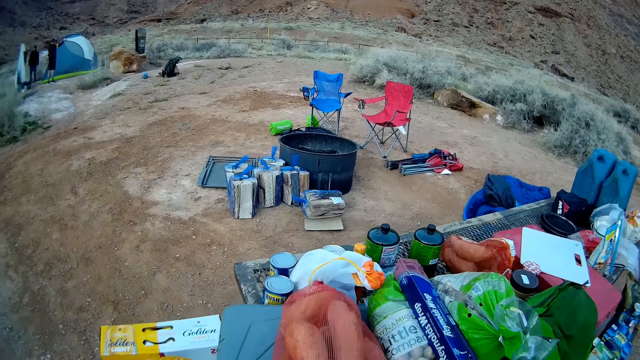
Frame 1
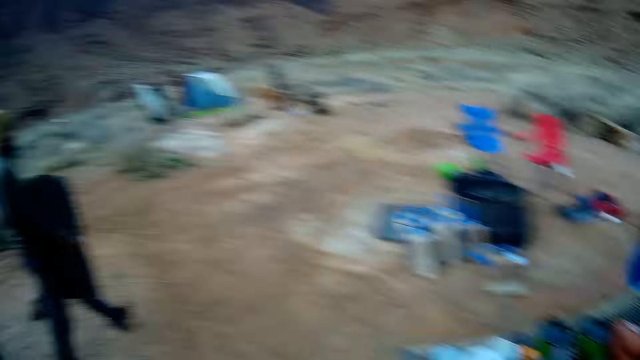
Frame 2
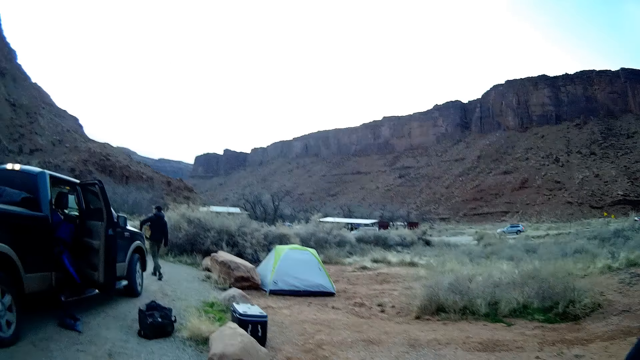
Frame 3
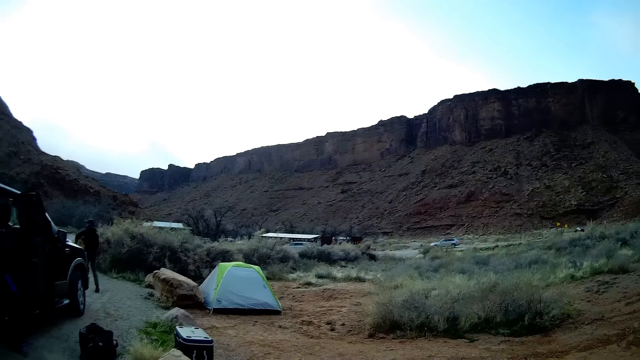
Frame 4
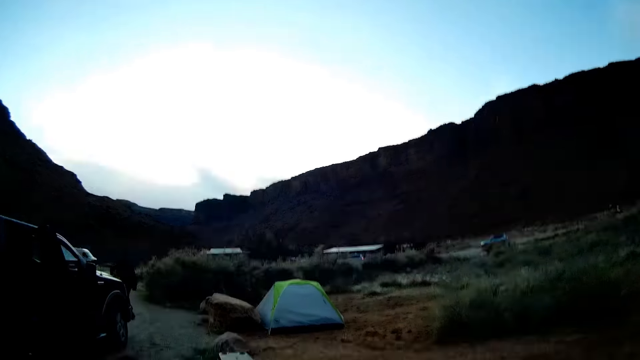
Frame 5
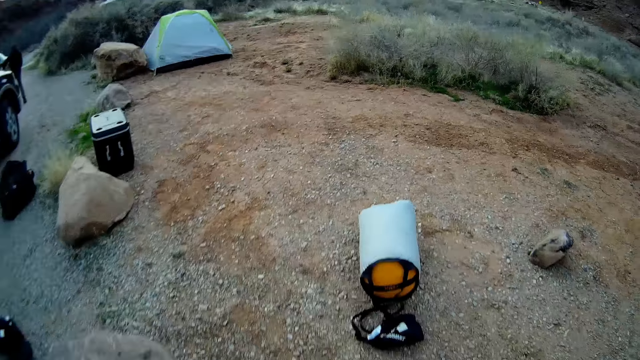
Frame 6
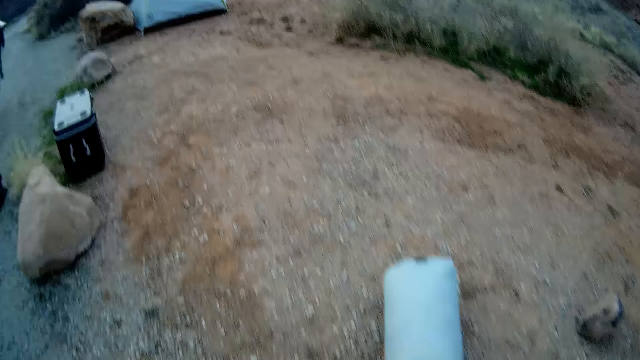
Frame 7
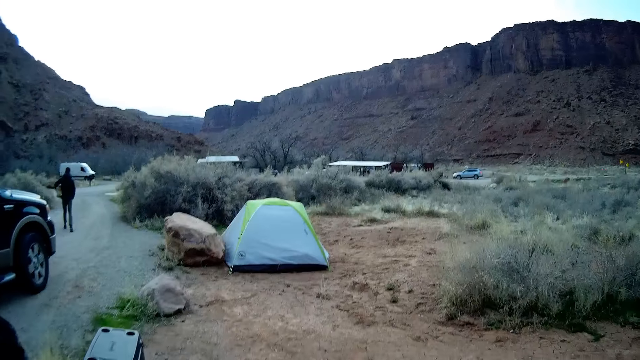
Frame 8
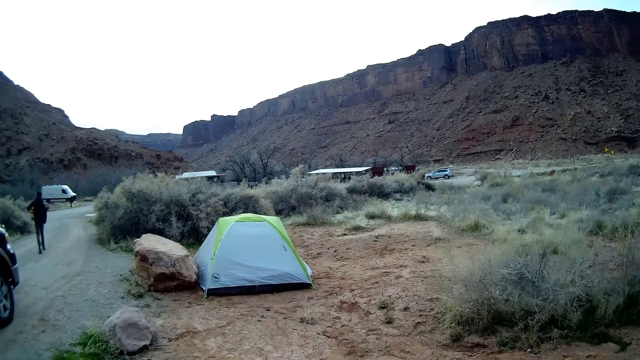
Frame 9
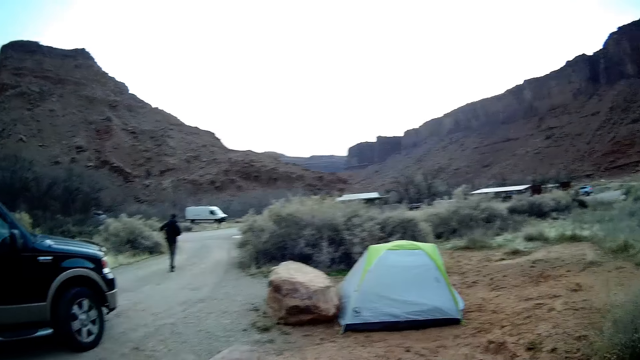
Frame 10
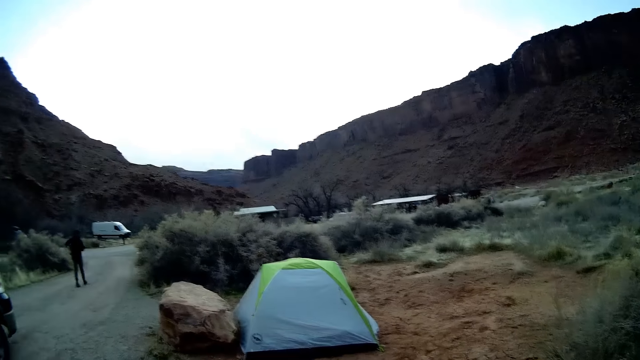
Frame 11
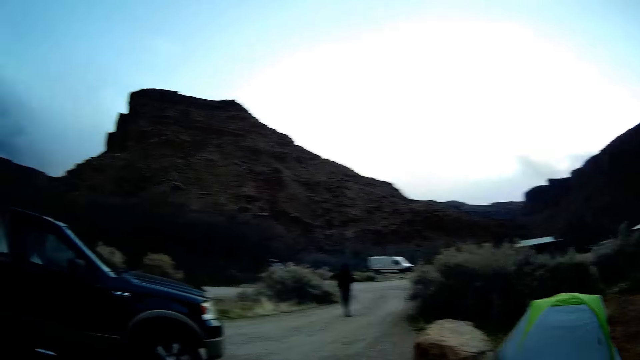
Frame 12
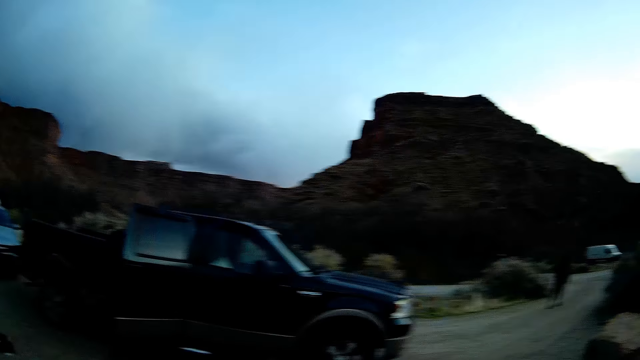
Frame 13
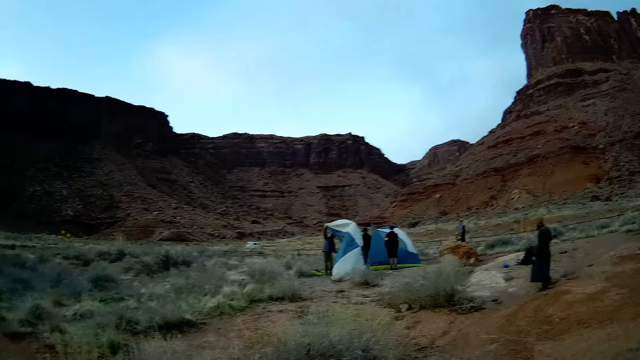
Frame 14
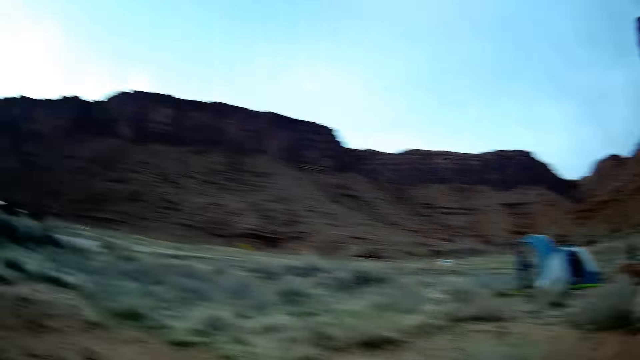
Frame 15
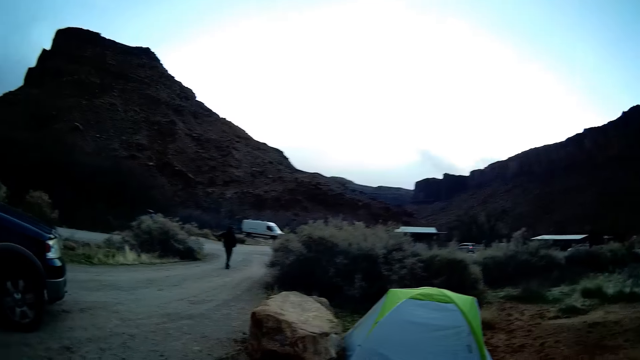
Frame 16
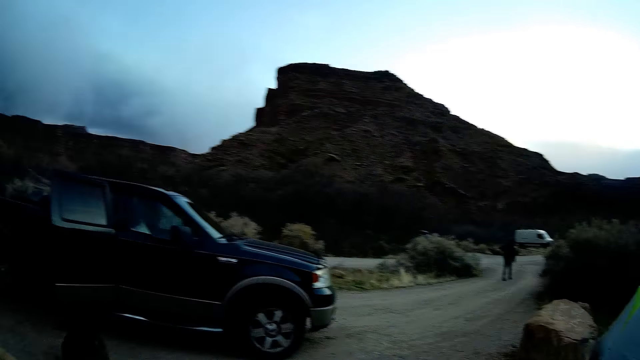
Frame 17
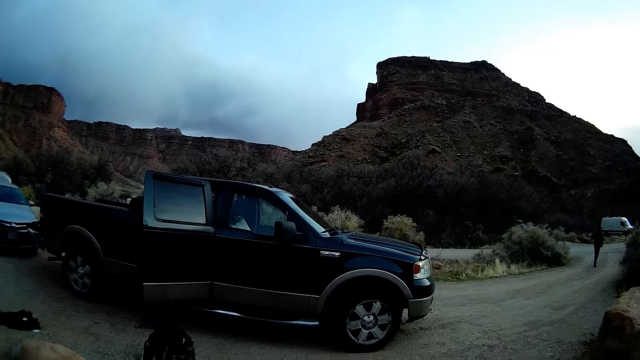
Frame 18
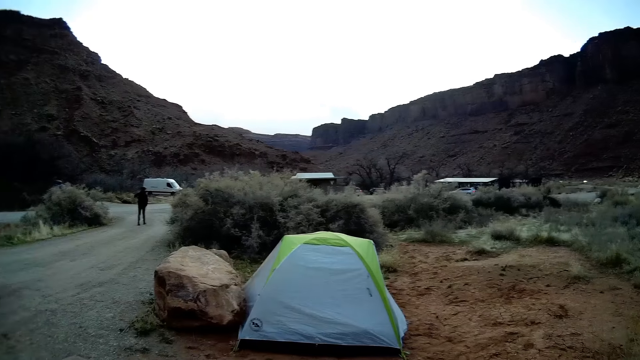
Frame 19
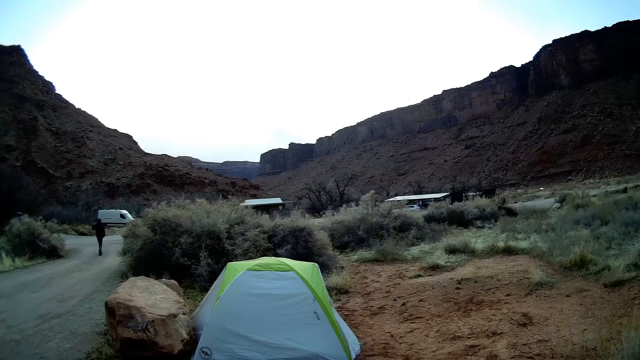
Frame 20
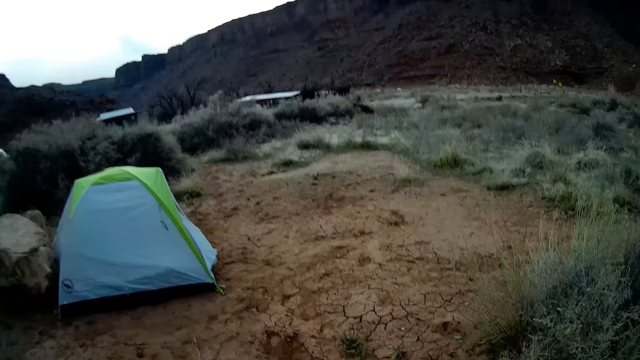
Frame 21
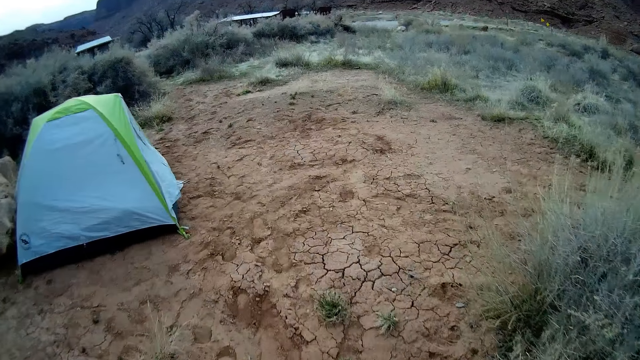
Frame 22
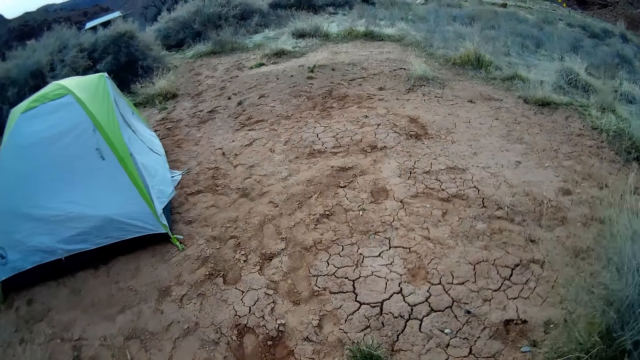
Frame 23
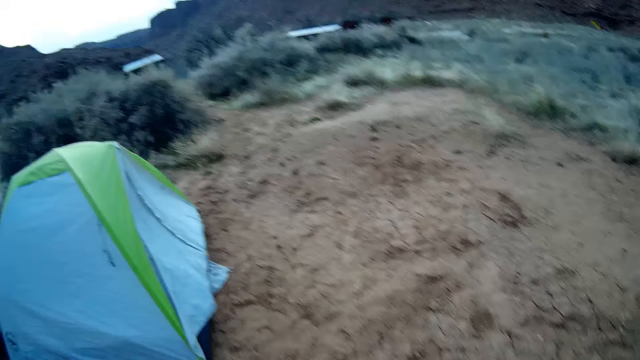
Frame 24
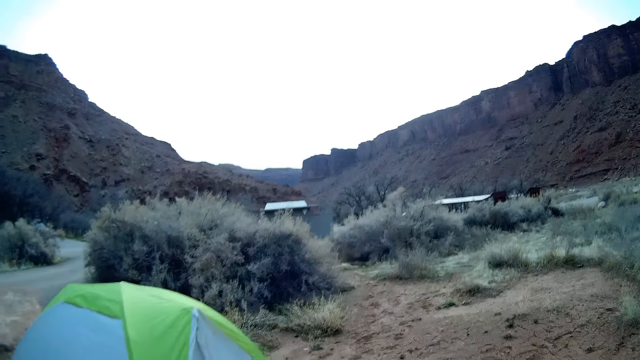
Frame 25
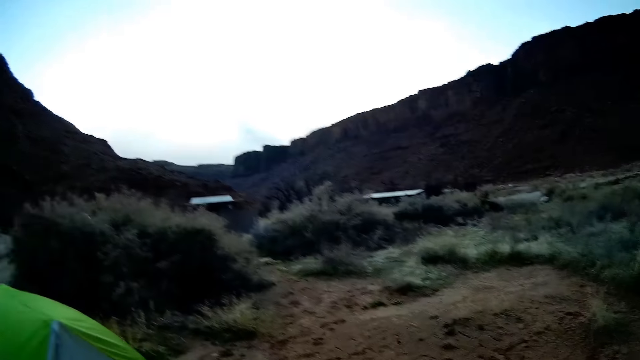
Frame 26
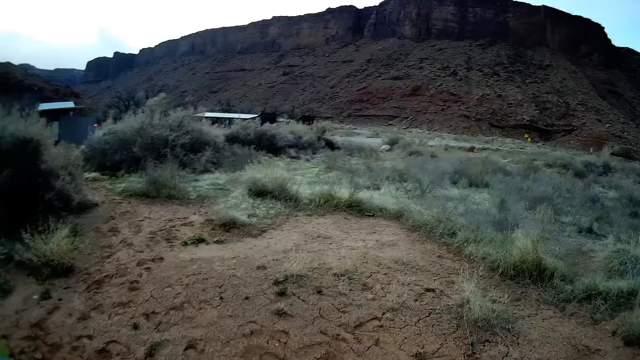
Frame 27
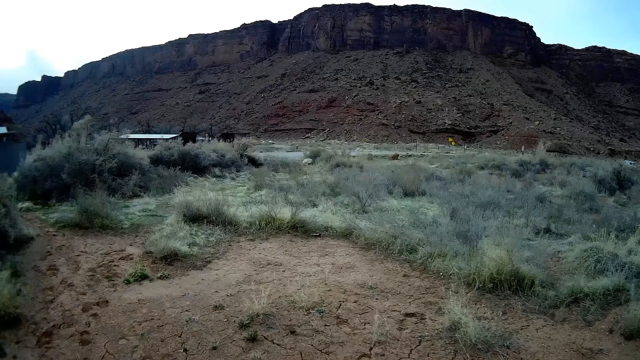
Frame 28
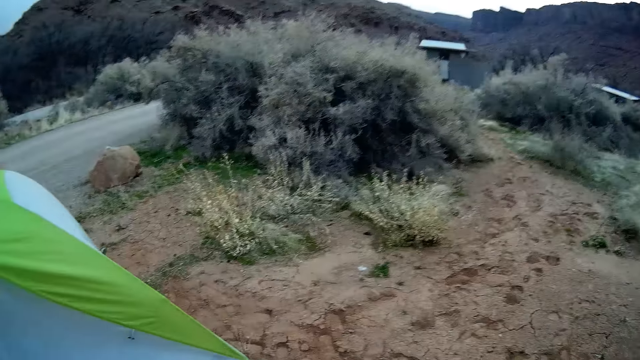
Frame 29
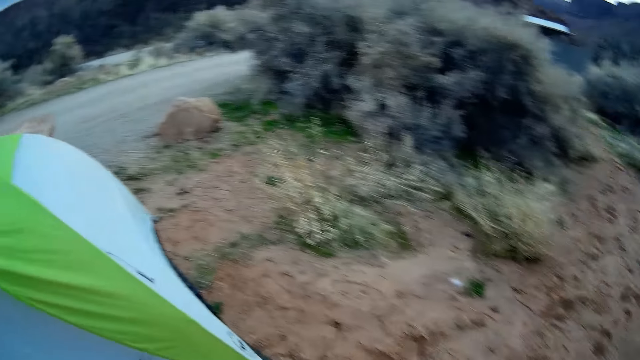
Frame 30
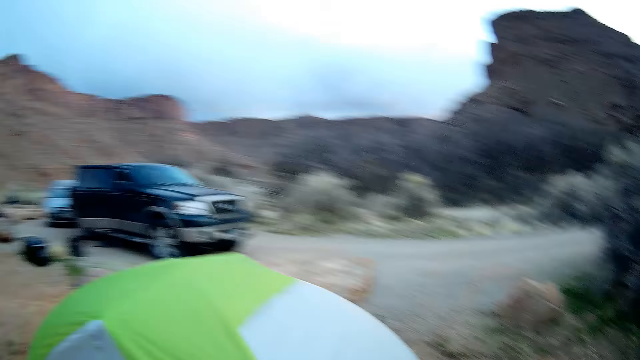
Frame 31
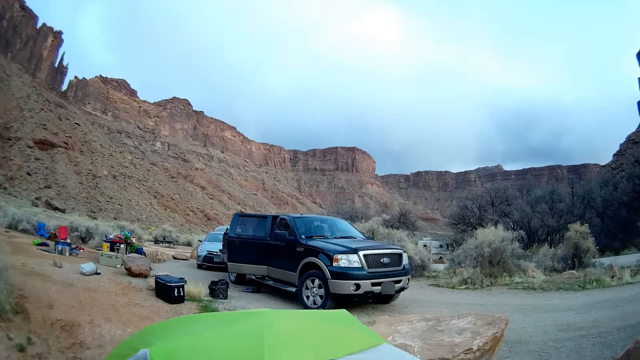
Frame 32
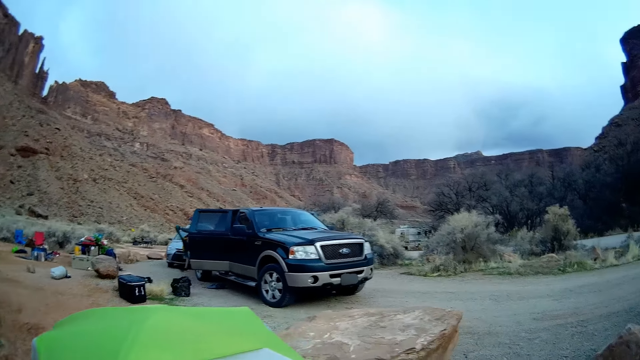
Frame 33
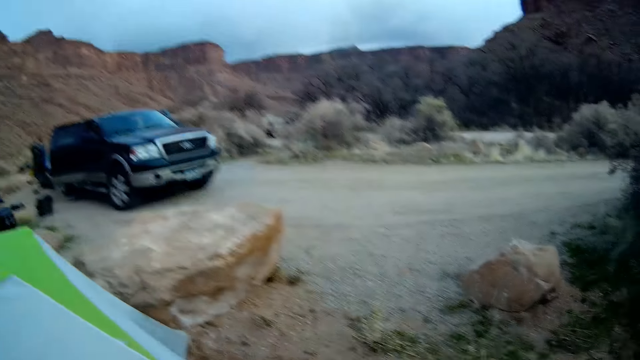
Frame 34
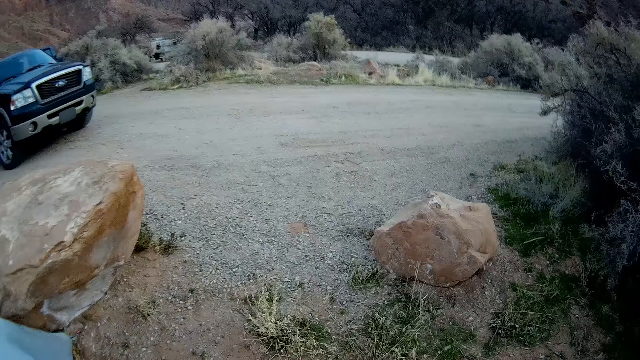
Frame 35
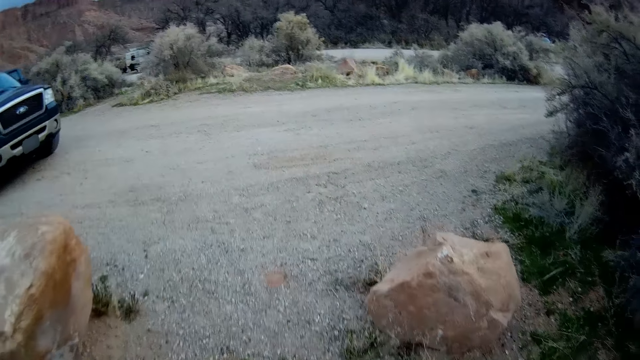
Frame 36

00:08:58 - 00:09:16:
The camera wearer stares at the food stuffs on the table. They walk to a tent. They stand. They stare around. They walk to the tent. They walk along the tent.

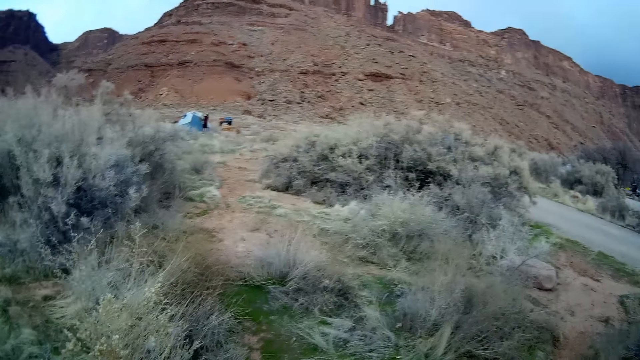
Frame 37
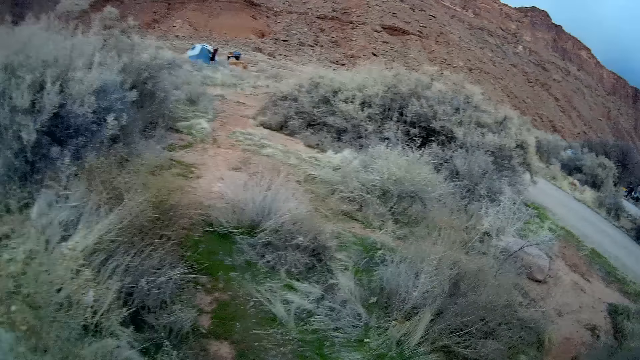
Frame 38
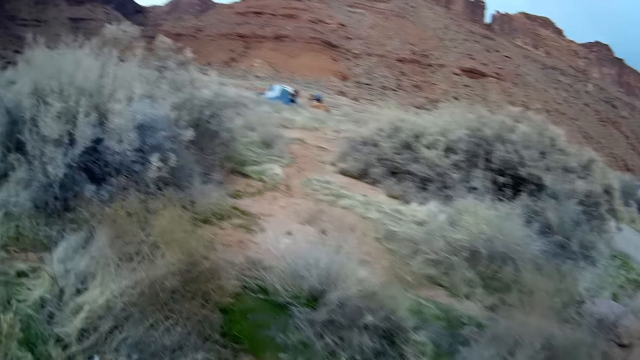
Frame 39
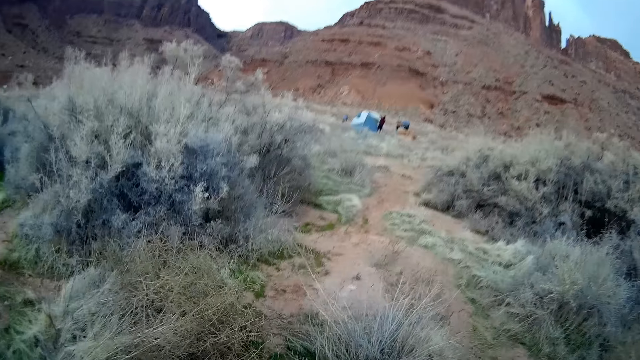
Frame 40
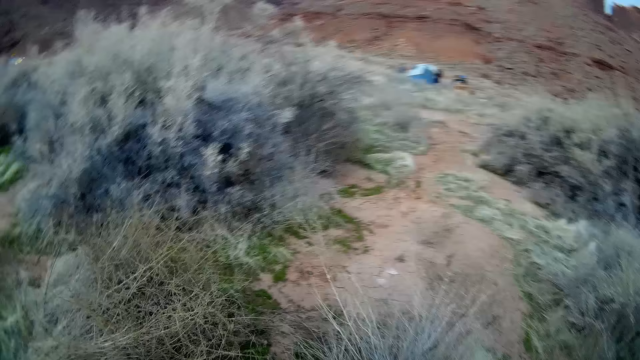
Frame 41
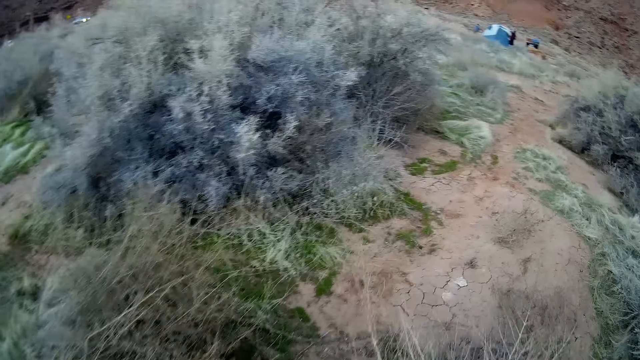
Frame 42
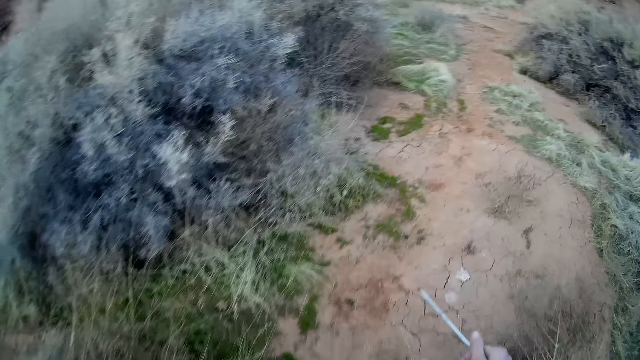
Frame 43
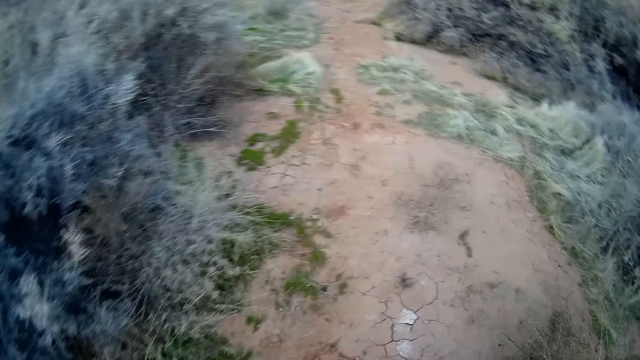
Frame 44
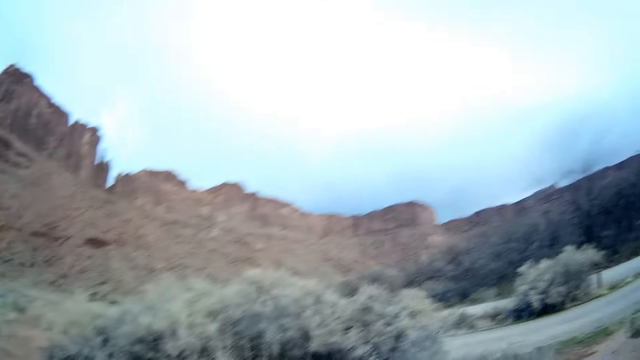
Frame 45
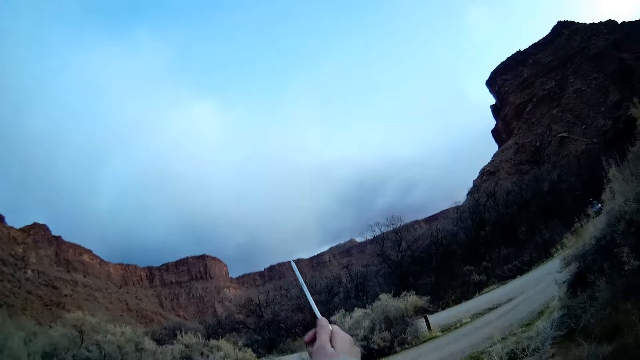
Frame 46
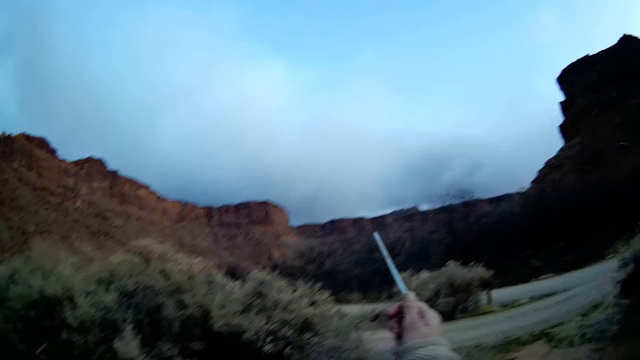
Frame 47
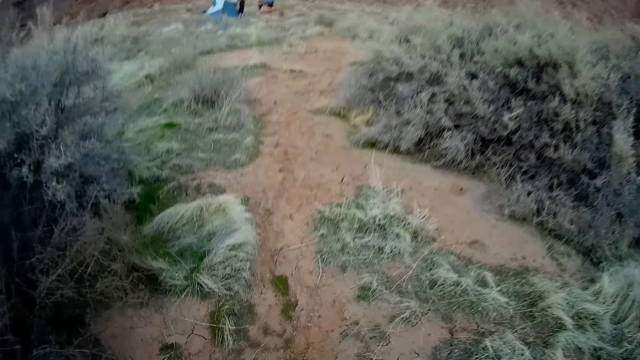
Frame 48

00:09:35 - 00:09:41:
The camera wearer continues to walk around the camp site. He raises his right hand with a rod in it. He puts the hand down.
